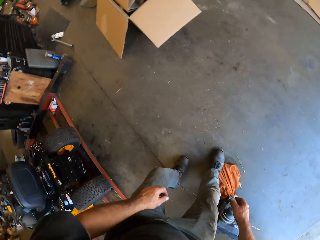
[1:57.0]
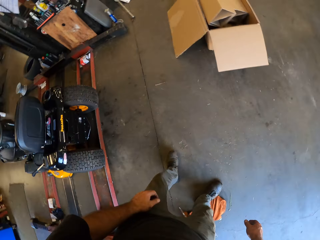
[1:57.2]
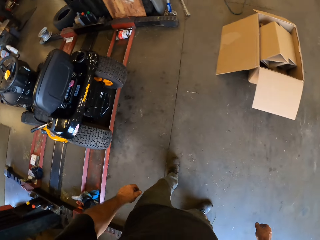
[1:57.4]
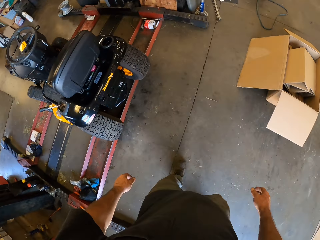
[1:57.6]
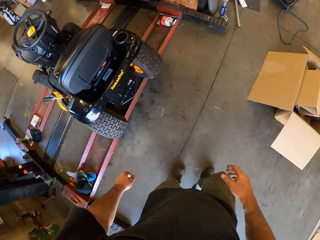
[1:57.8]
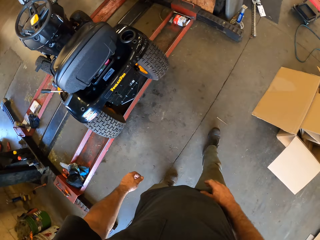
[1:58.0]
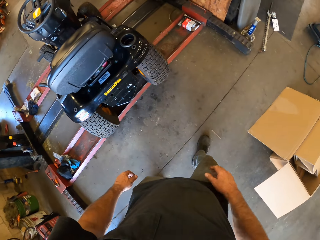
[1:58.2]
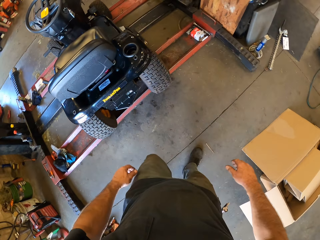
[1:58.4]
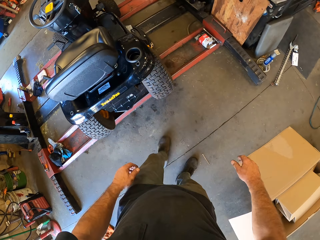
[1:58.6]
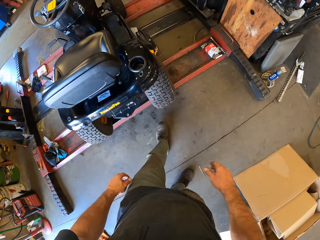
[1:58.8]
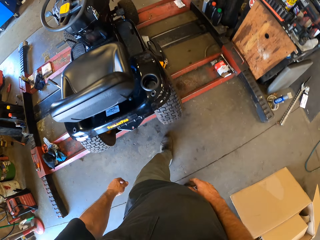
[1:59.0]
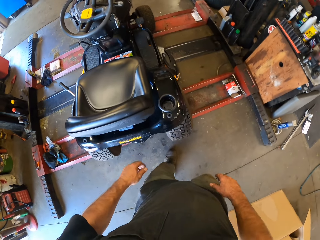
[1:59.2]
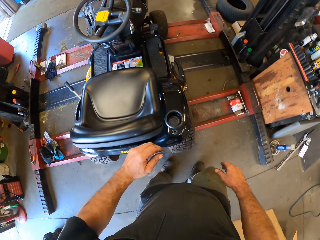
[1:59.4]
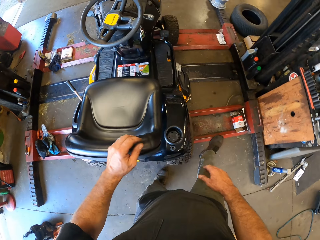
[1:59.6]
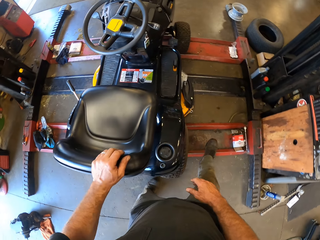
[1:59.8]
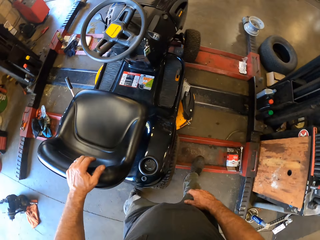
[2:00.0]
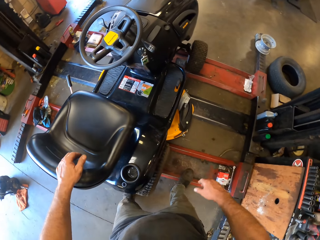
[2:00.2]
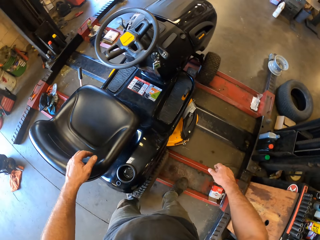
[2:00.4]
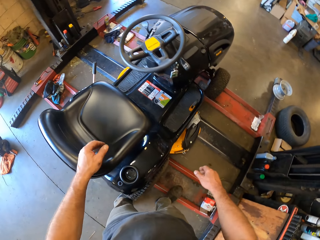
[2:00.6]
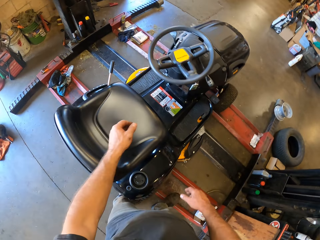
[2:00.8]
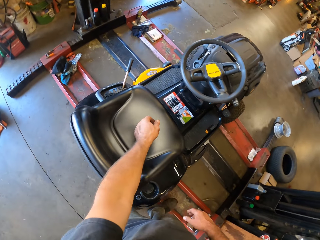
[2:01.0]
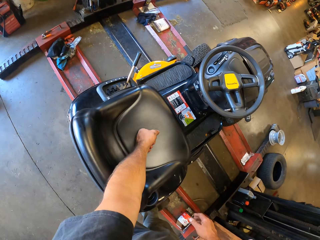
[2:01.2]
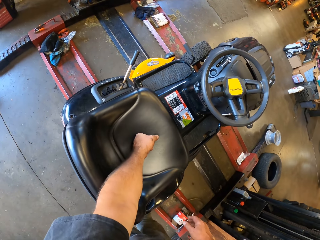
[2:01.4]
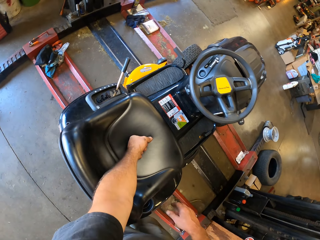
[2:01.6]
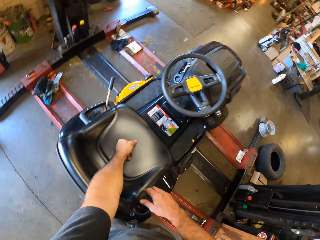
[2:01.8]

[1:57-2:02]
The camera wearer looks around. He walks around the garage. He stands on the rail and puts his hand on the ride-on lawn mower seat.

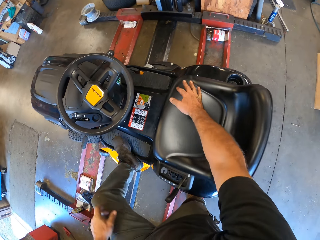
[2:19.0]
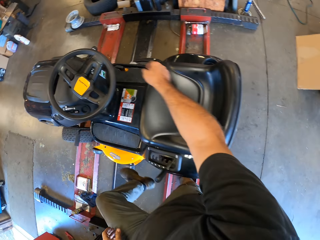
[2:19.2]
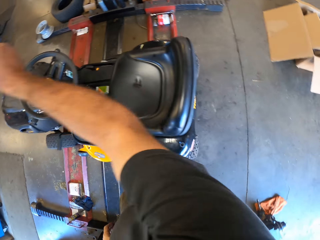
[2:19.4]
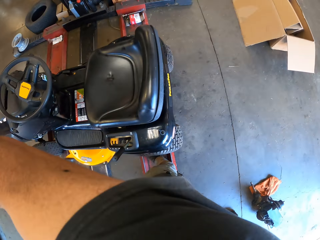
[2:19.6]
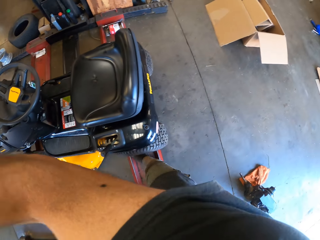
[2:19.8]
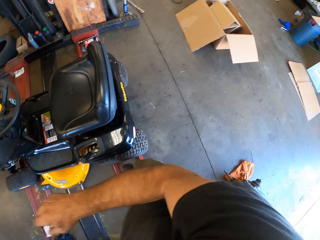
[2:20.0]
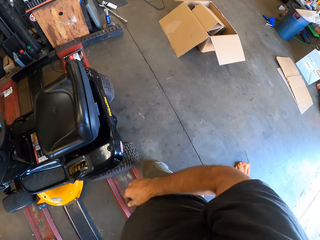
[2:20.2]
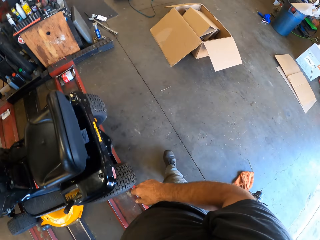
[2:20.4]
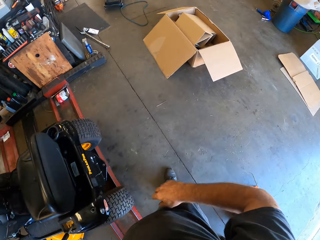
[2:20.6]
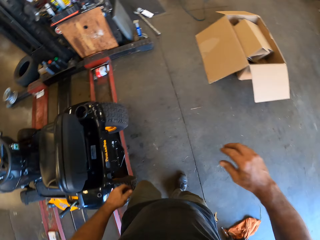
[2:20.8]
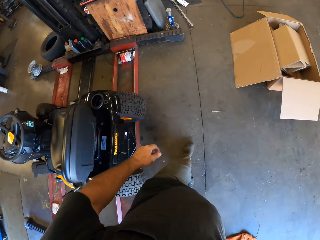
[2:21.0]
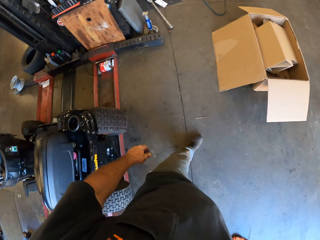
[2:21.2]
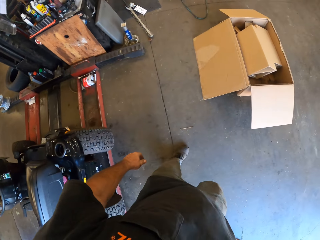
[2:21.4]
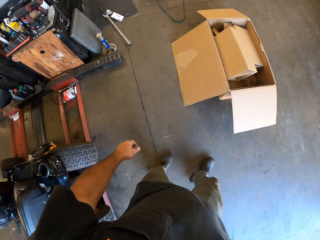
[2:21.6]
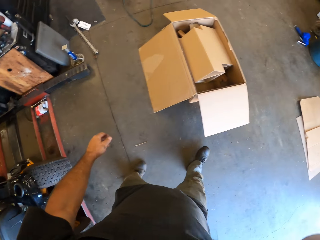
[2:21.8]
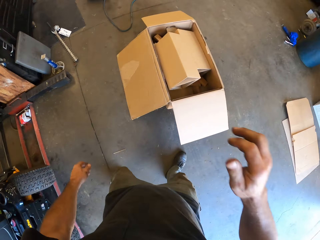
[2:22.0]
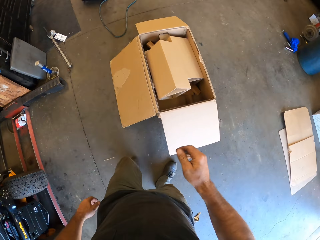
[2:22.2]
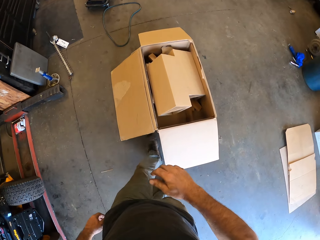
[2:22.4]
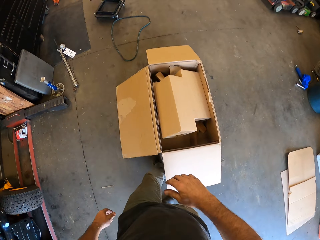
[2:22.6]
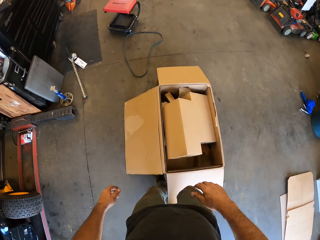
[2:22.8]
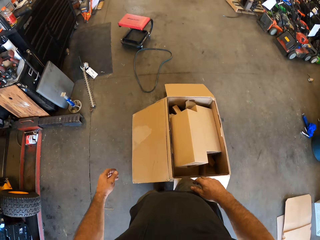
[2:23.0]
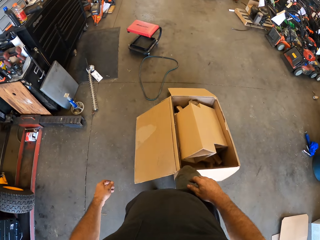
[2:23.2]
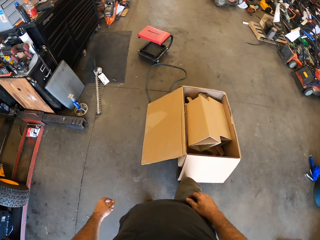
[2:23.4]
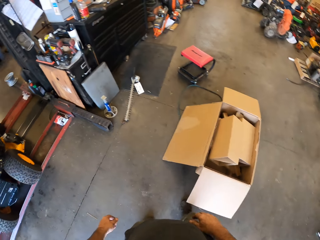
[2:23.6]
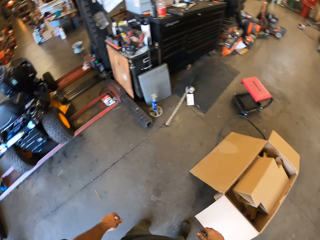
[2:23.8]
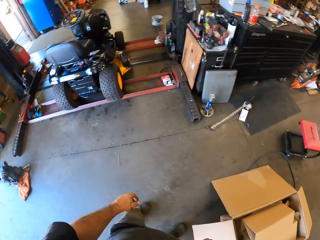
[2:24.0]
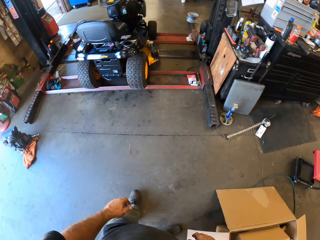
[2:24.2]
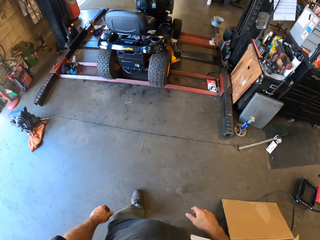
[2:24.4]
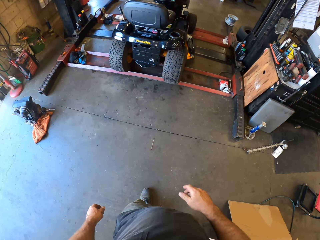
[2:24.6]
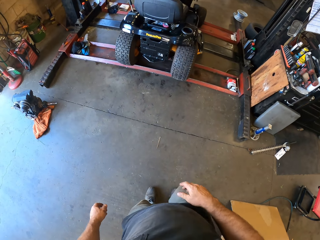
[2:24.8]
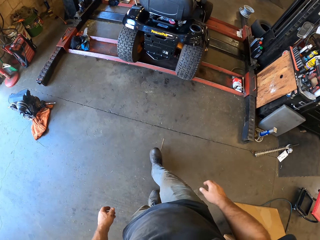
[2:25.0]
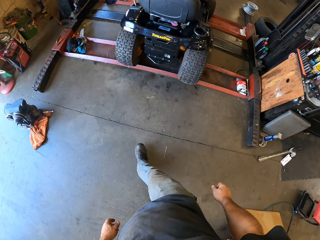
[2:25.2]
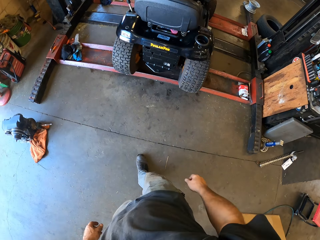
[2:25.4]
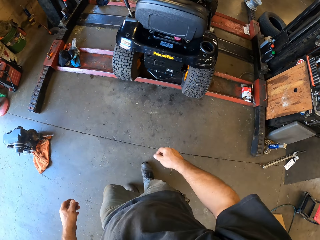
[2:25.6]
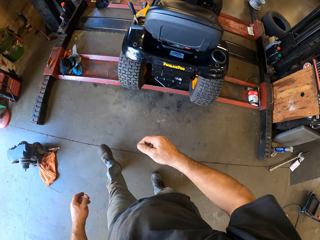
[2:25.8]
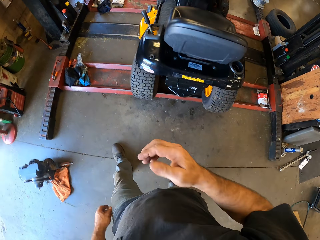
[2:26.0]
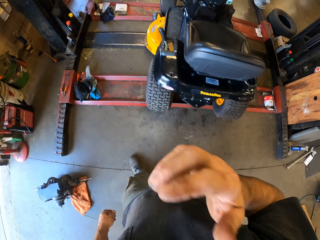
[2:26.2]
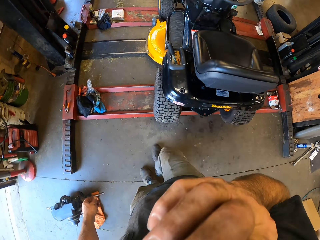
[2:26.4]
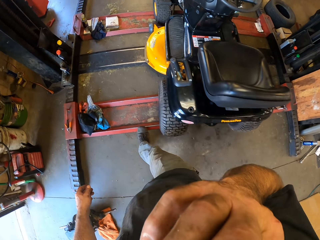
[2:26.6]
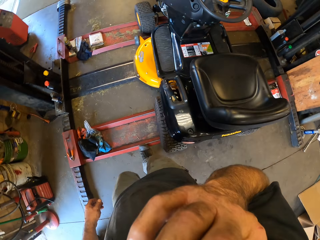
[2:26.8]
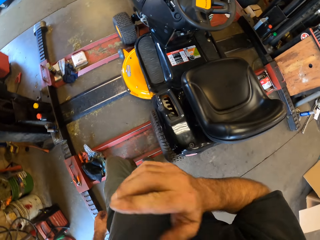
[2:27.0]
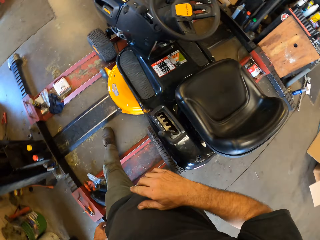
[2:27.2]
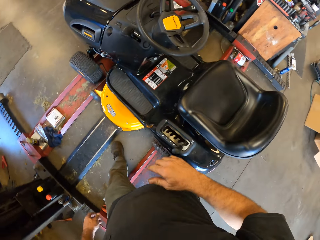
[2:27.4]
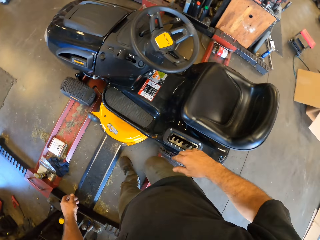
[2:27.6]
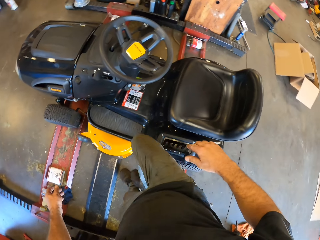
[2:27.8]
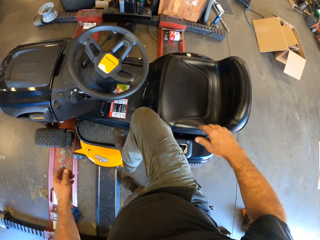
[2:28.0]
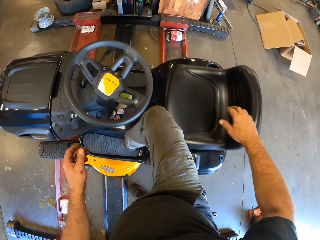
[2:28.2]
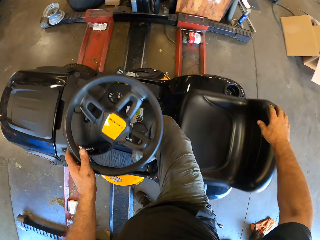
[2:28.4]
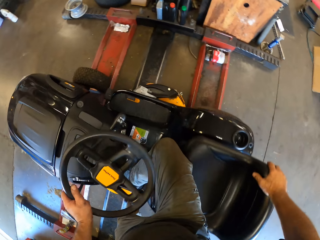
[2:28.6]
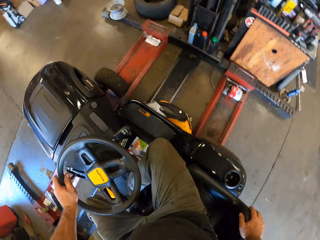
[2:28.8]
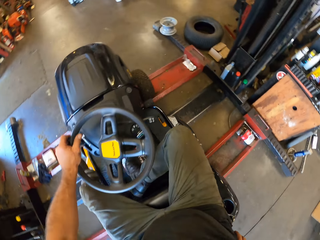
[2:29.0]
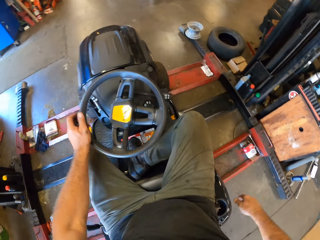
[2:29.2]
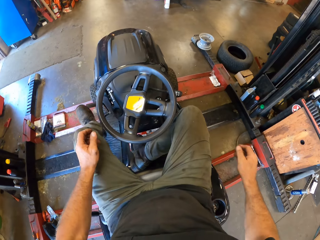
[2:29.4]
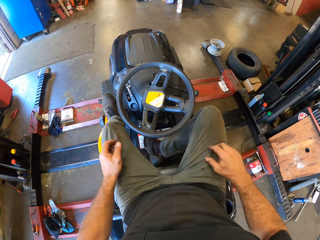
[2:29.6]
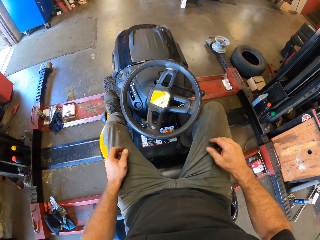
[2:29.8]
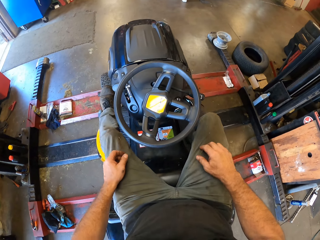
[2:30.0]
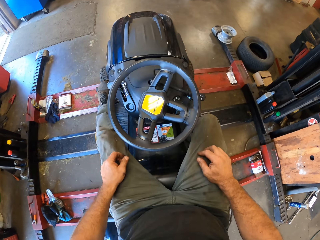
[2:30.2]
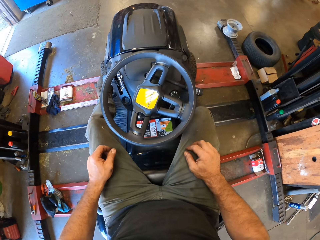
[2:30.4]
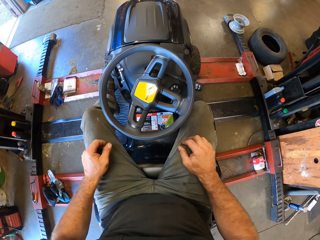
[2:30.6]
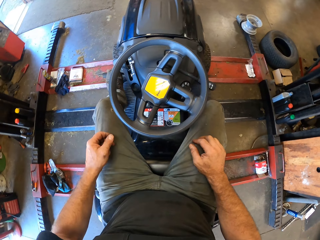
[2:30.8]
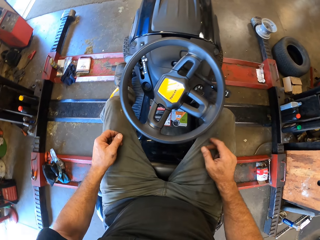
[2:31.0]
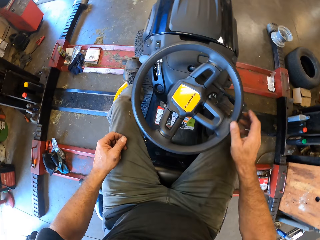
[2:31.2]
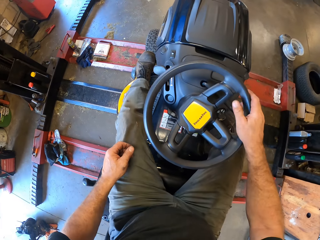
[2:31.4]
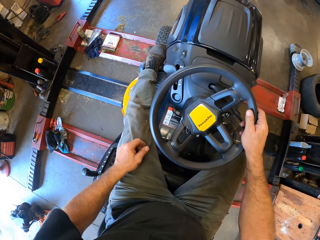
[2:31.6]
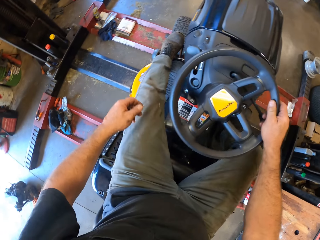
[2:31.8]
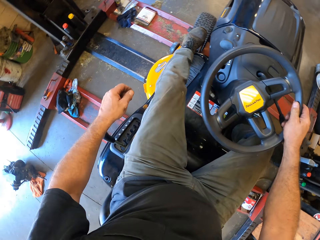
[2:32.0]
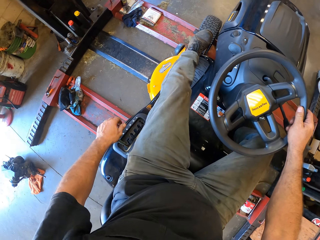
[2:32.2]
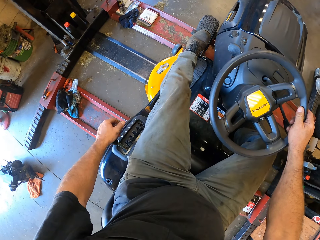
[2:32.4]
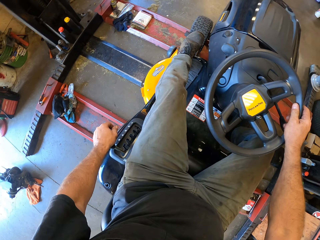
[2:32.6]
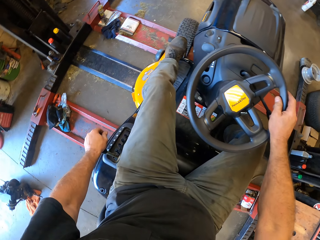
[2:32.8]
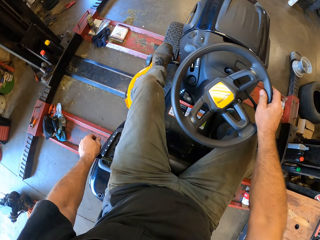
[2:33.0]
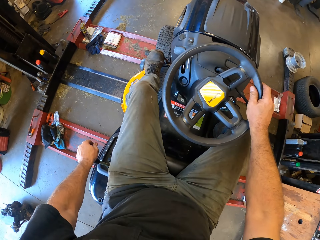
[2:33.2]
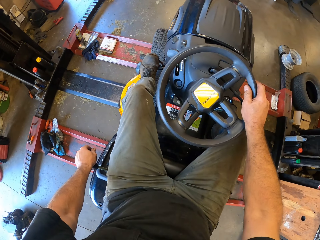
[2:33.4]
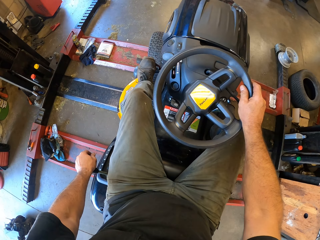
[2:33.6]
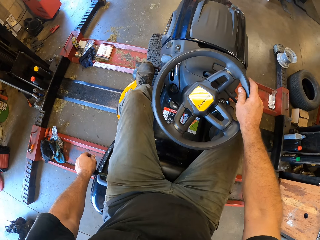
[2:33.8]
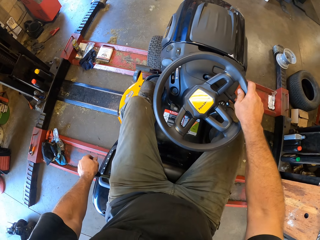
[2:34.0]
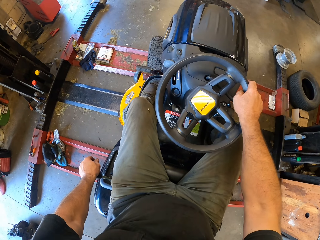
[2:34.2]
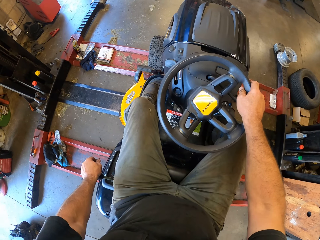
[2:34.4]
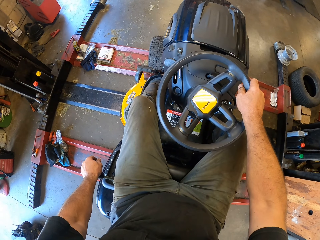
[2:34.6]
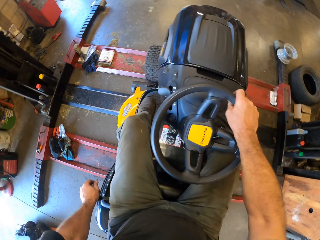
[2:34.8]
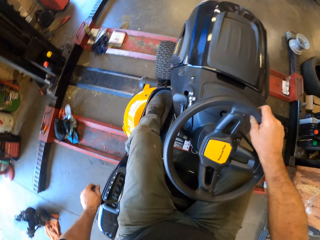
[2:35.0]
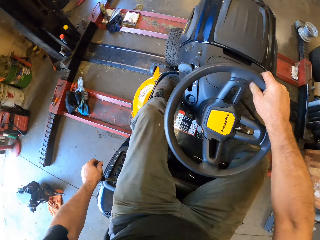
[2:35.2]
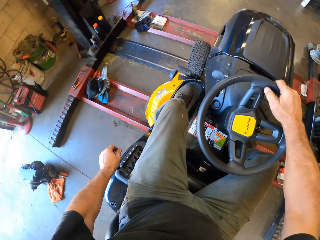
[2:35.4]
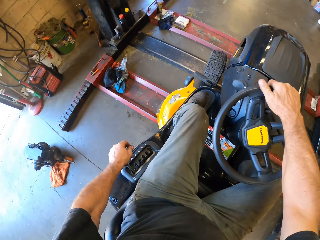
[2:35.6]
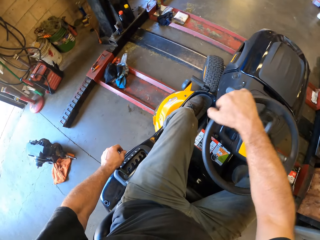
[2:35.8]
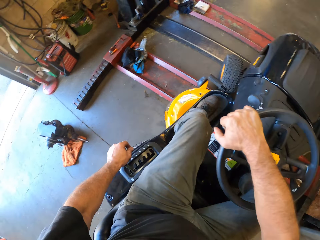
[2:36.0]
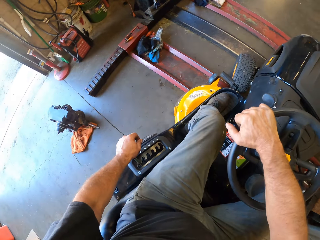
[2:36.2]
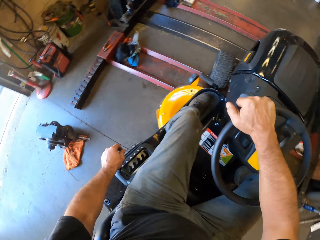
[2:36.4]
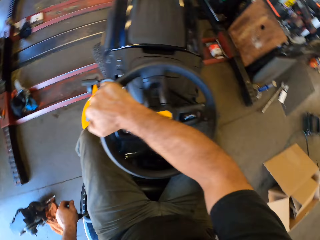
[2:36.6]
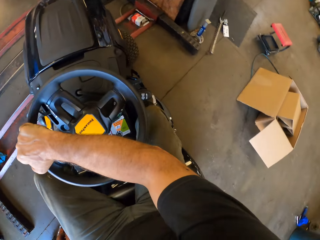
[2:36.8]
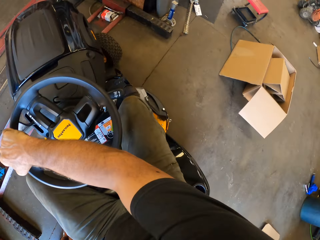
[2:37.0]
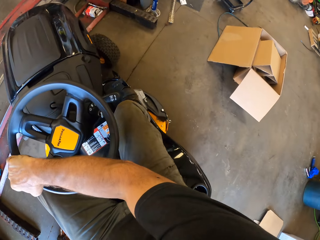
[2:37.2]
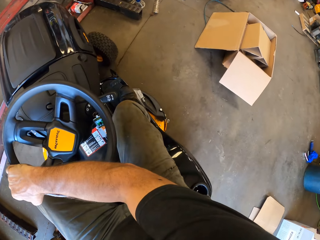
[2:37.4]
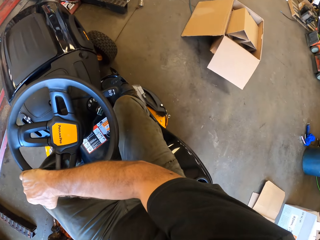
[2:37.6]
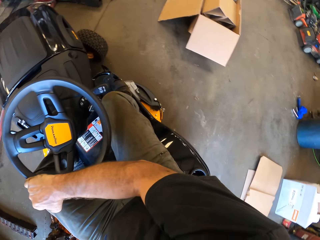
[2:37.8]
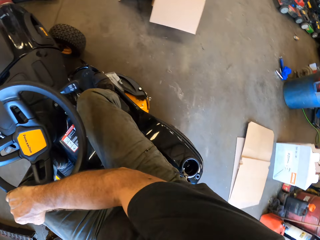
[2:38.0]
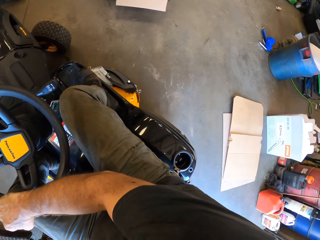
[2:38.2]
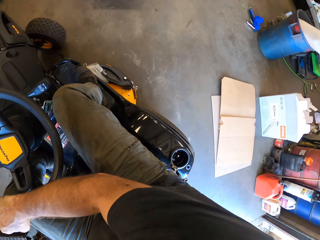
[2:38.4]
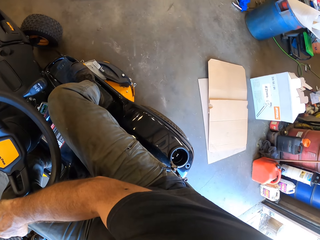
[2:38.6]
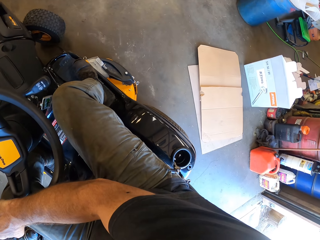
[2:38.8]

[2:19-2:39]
The camera wearer walks around the garage. He moves the box on the floor with his leg. He looks around. He walks around the garage. He moves his hand on the face. He touches his face. He boards the ride-on lawn mower or machine. He stares at the ride-on lawn mower. He holds the steering wheel. He stares at the ride-on lawn mower. He rides the machine across the yard. He removes his left leg from the brake. He drives the ride-on lawn mower backwards. He looks around. He drives the ride-on lawn mower backwards.
